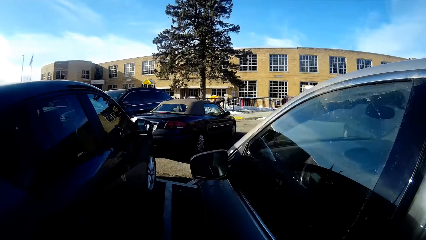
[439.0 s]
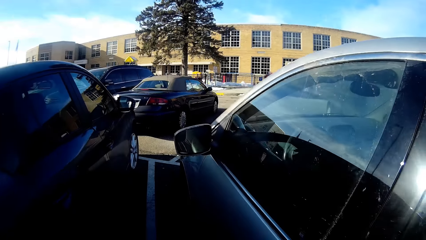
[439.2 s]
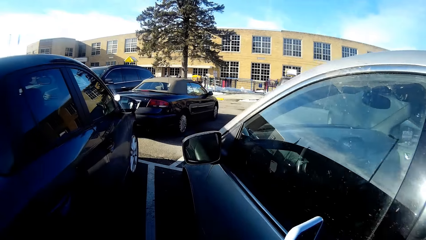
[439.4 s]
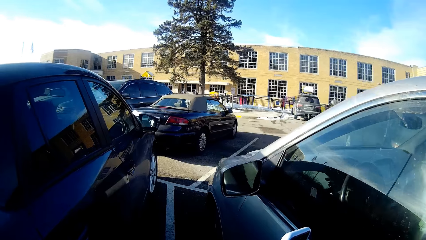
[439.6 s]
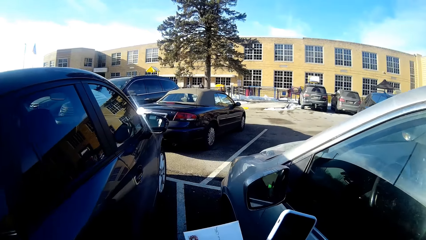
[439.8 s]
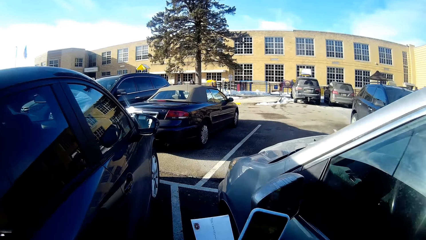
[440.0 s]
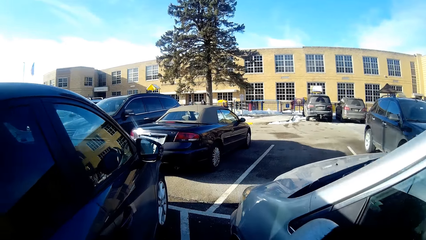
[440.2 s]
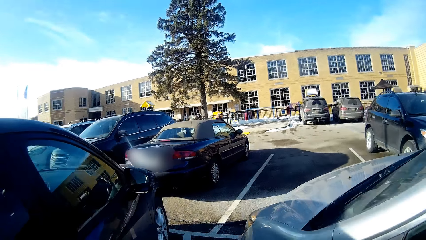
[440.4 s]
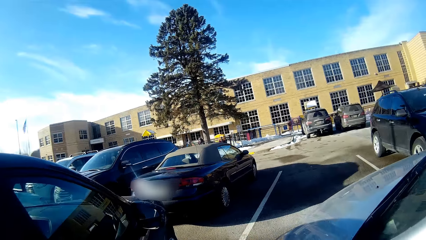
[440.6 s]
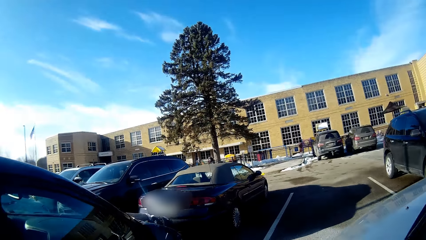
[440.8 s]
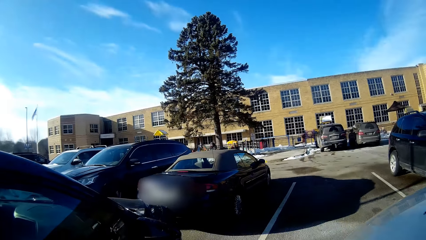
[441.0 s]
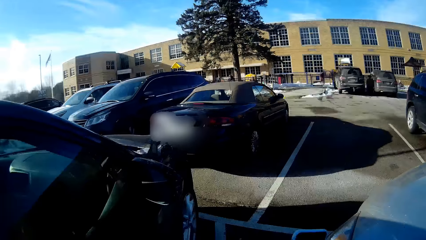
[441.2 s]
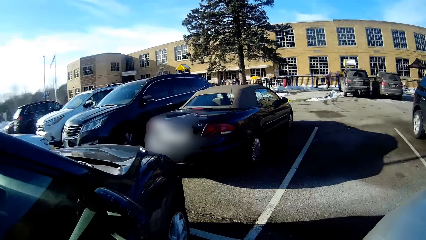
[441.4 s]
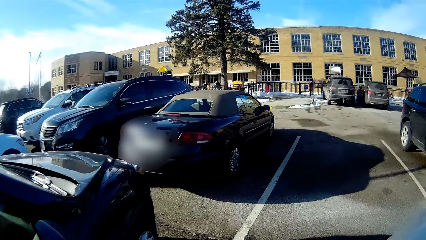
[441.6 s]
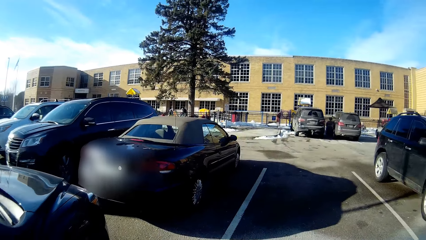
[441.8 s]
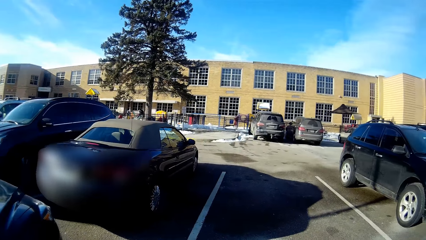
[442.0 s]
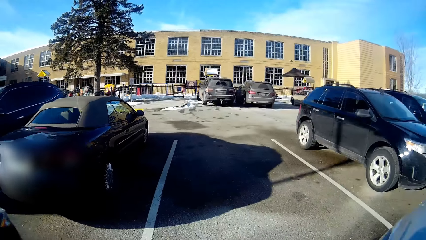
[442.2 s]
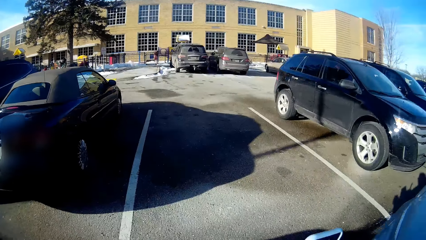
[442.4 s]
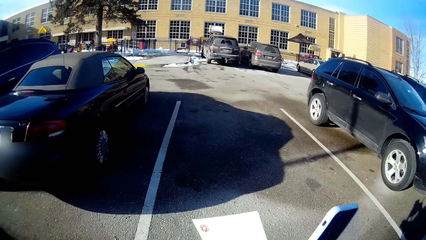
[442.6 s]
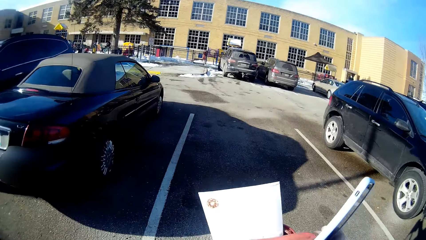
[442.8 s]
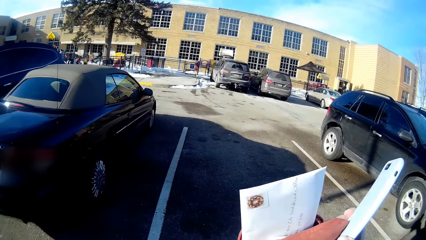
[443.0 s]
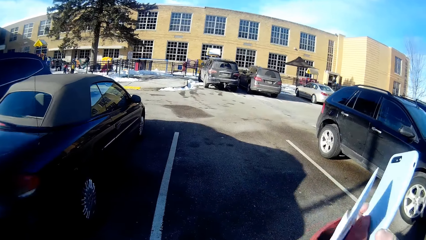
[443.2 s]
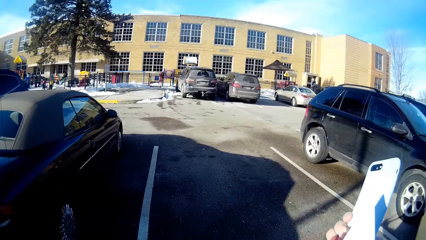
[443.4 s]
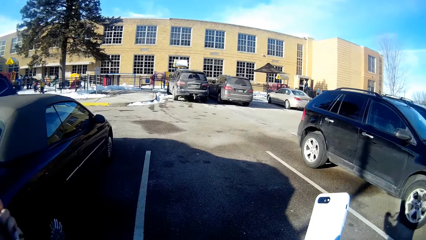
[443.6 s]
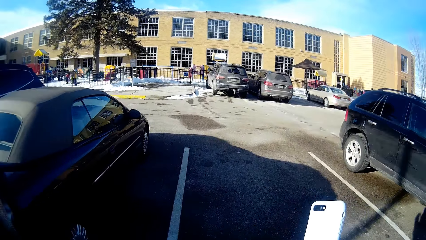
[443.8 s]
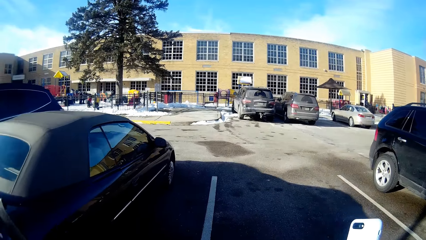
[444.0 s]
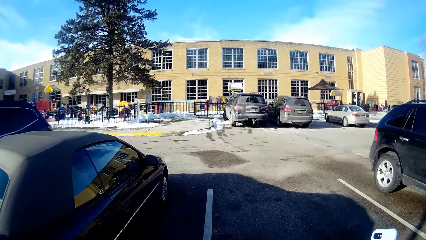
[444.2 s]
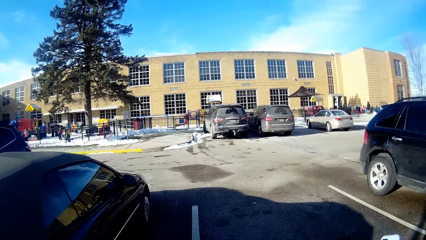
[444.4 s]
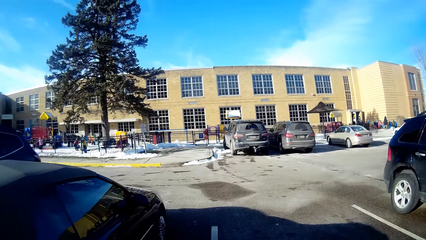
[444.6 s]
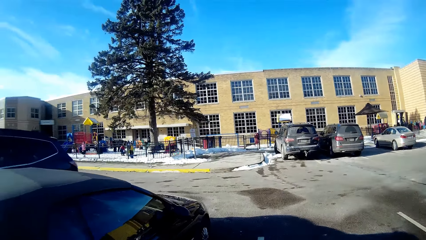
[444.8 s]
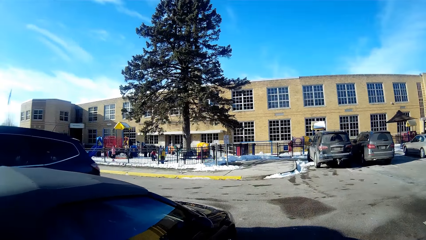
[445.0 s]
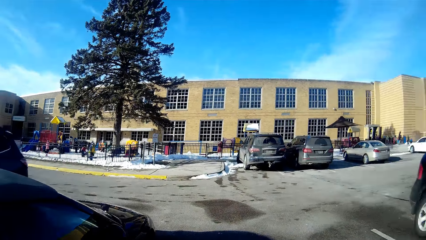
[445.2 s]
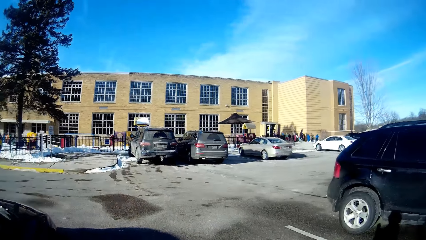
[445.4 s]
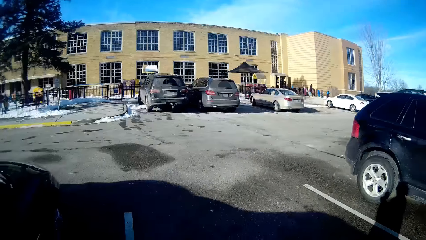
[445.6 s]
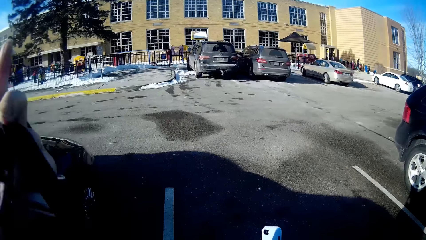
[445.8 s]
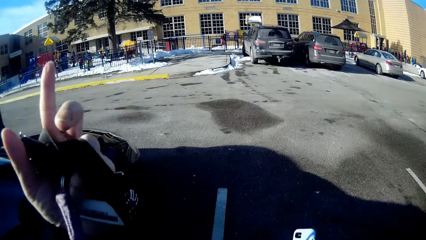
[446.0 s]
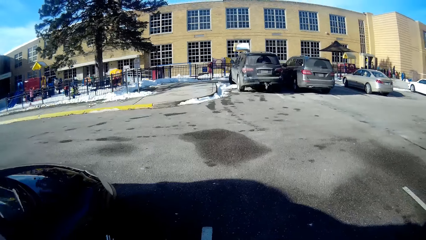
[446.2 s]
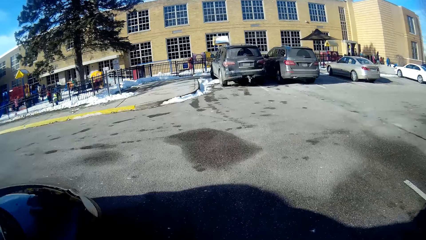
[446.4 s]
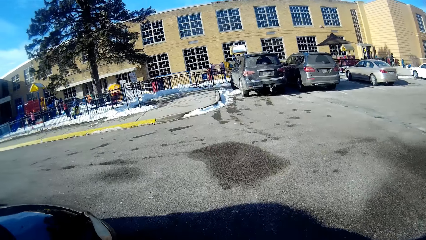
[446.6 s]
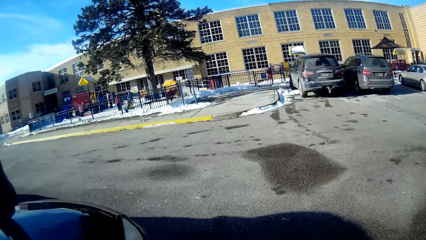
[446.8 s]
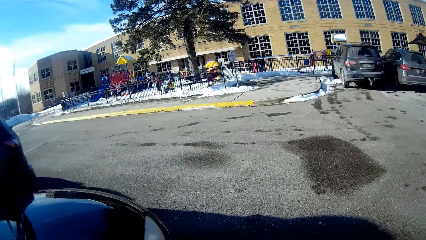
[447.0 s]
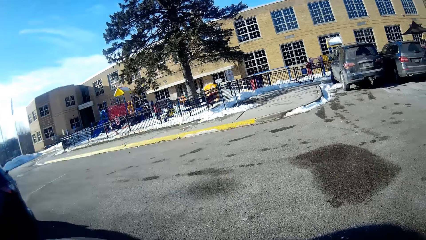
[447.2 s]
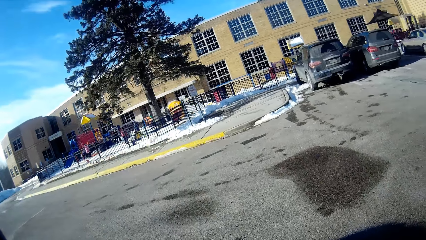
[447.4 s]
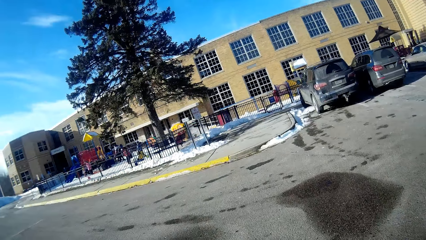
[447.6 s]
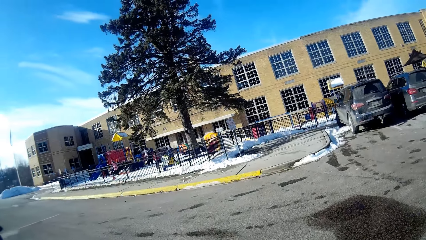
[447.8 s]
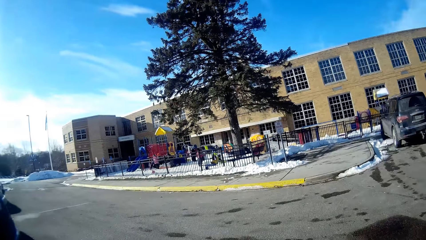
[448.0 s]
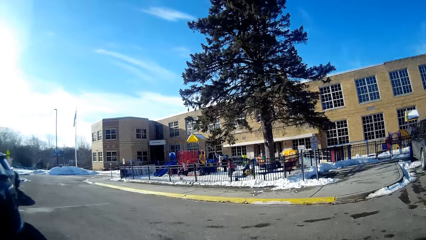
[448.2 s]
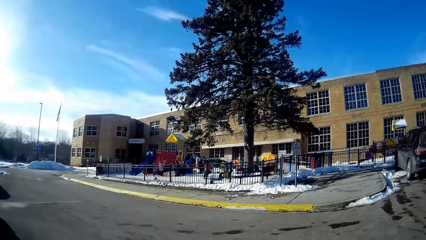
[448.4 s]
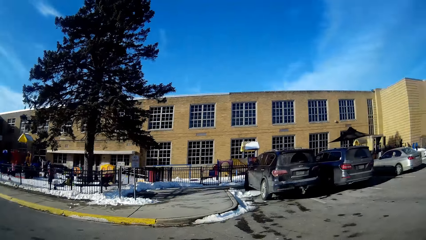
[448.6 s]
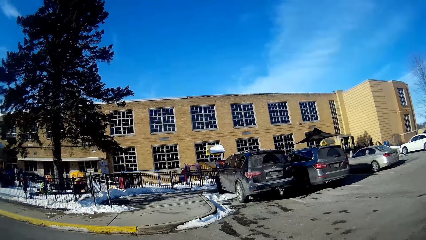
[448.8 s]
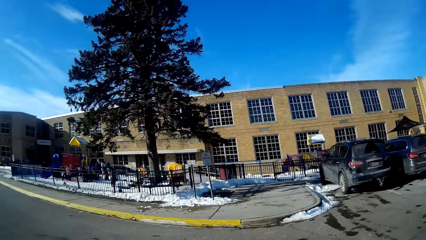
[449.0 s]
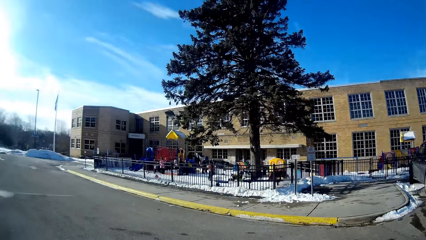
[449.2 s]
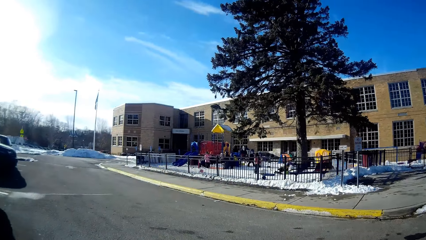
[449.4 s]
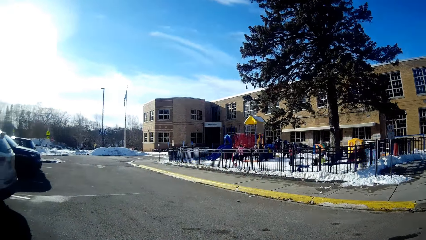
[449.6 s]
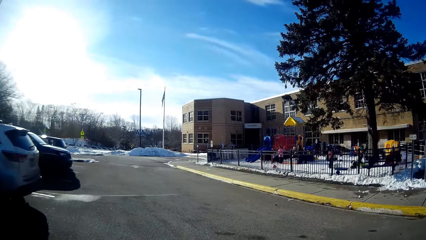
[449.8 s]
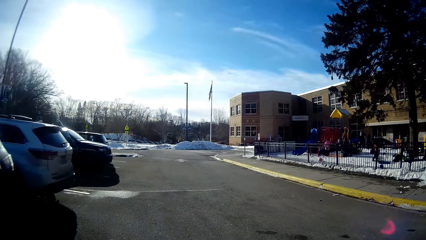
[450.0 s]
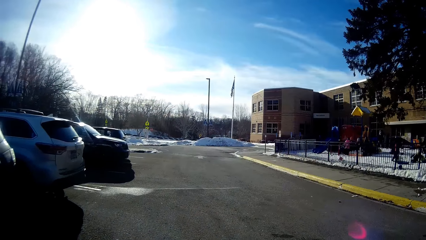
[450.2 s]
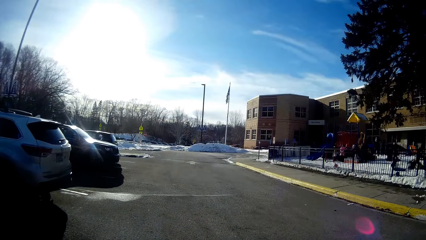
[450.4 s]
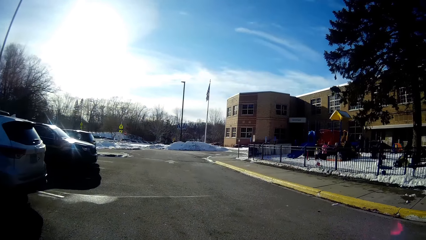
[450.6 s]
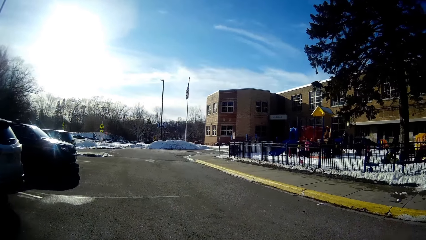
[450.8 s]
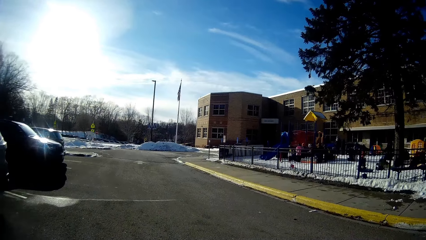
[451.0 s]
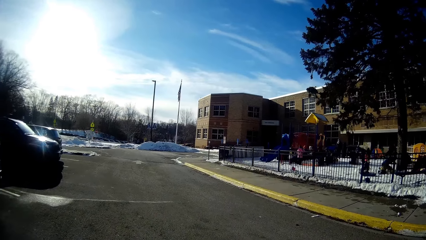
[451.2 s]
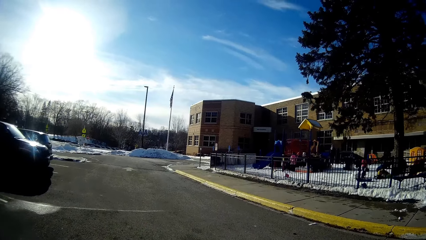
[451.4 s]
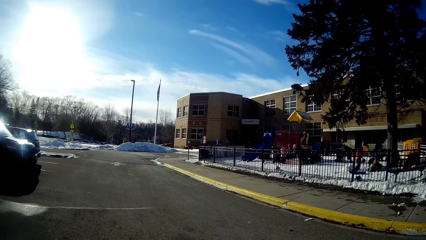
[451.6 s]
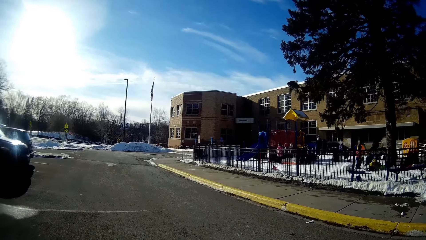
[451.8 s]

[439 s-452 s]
The camera wearer closes the car door. They move the phone with the hand. They walk to the building. They walk across the parking lot. They move the hand up.
